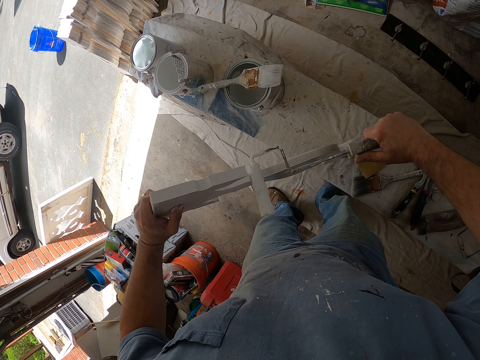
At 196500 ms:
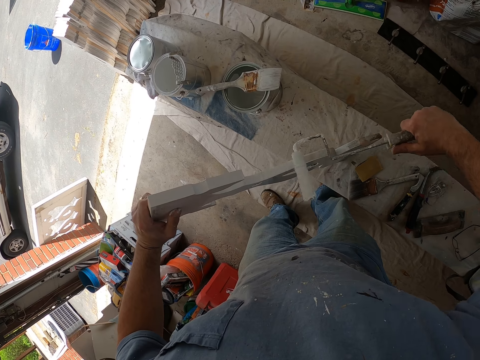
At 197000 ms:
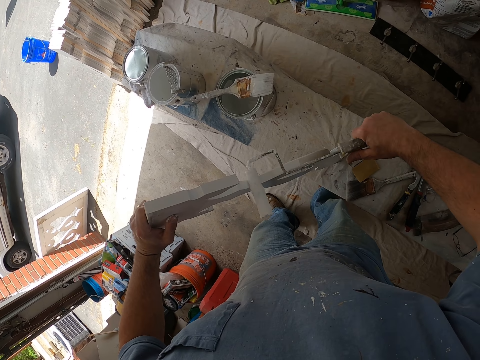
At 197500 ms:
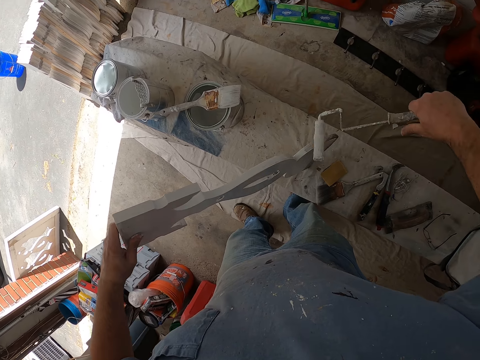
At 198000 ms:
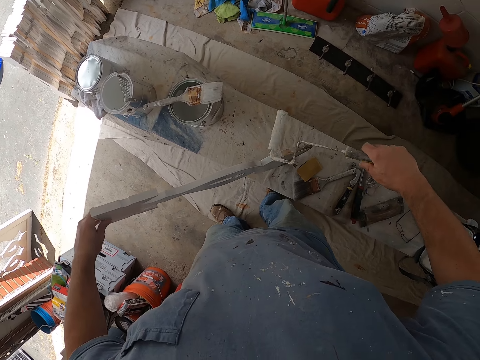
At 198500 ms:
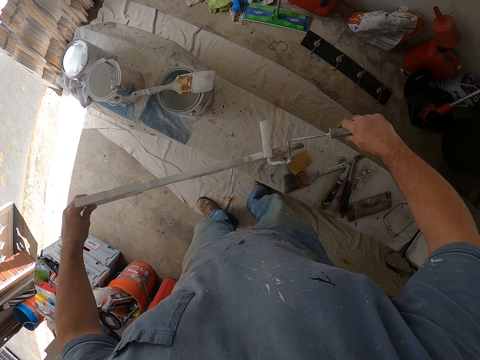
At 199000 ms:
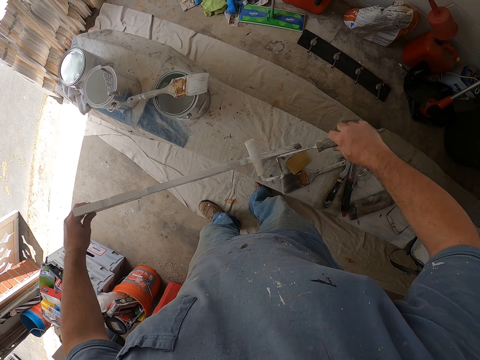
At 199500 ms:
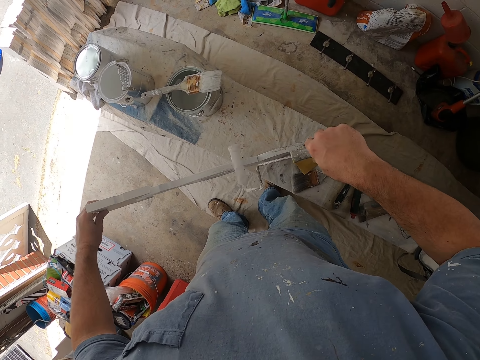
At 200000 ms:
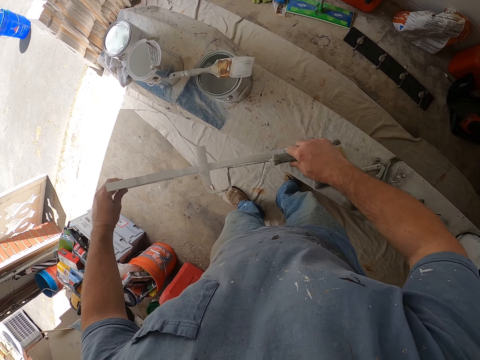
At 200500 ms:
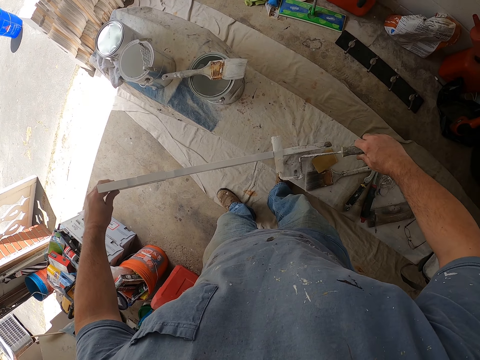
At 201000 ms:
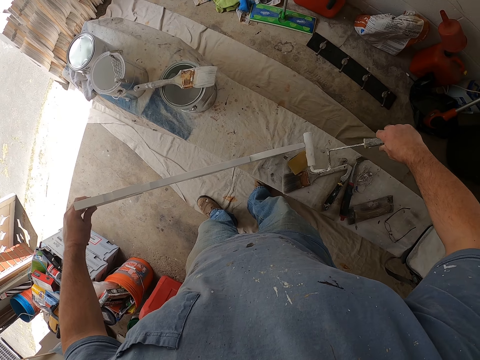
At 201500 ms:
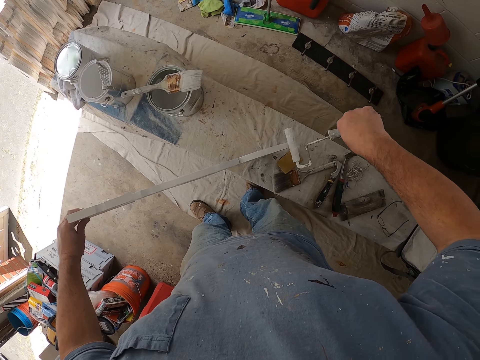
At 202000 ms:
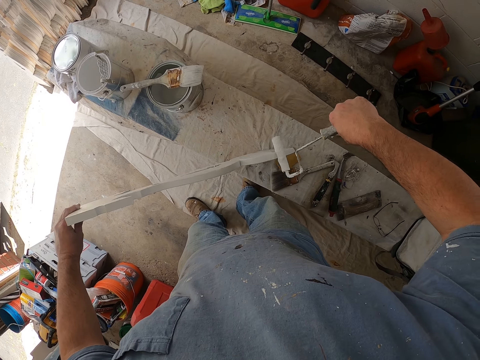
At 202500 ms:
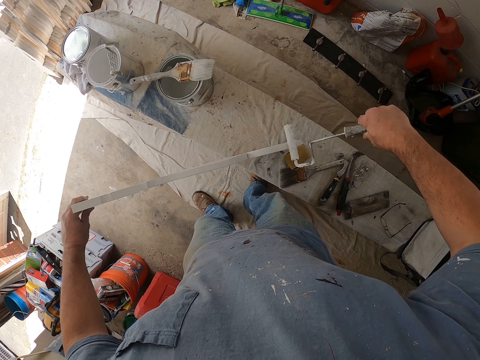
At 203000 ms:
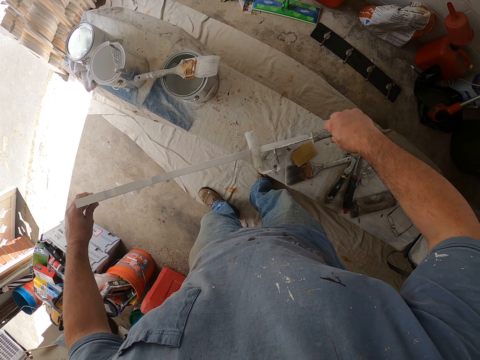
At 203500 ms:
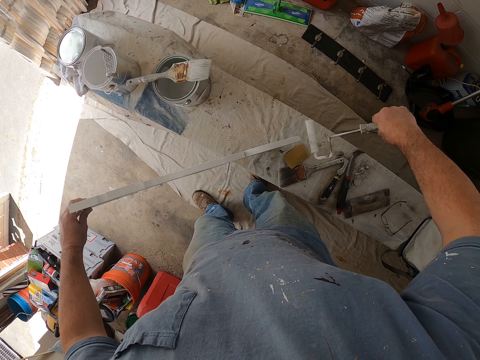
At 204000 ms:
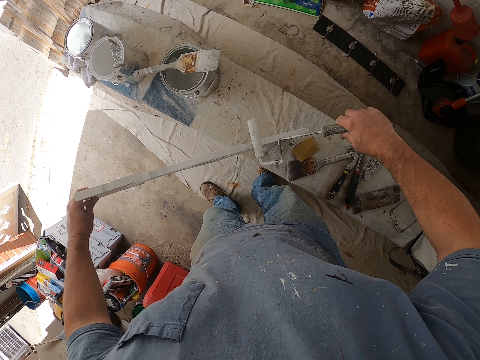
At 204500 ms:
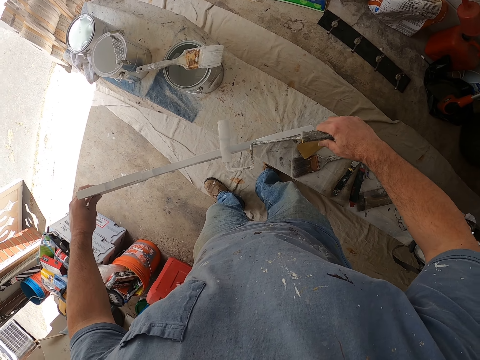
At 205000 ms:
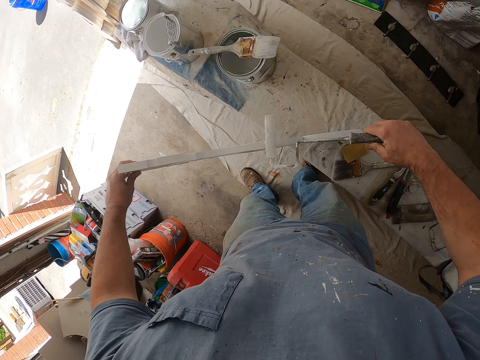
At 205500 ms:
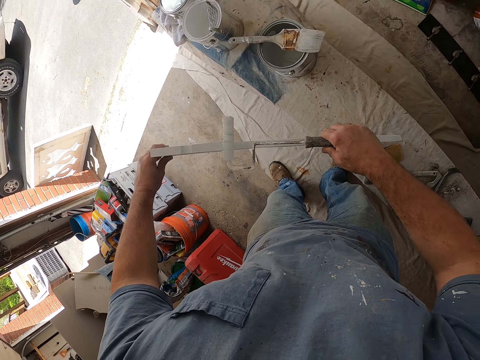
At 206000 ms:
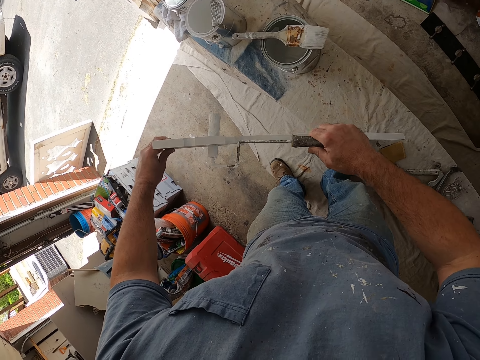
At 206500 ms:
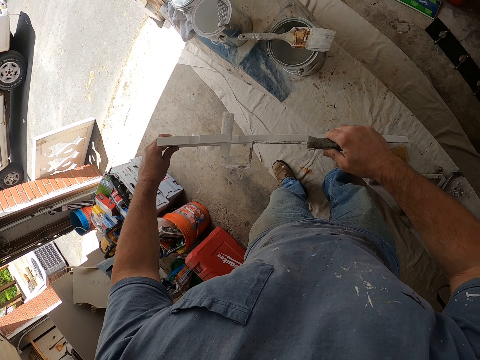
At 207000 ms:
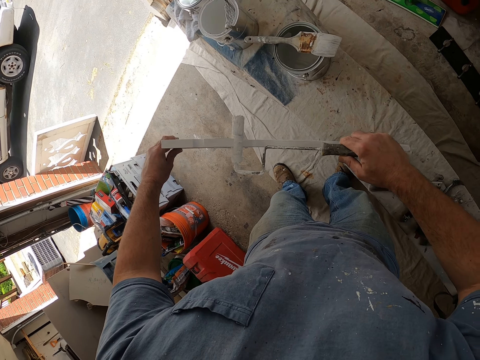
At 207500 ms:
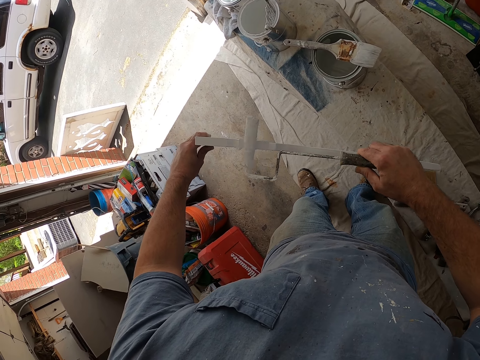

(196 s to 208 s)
The camera wearer turns the roller brush. They paint the wooden structure.

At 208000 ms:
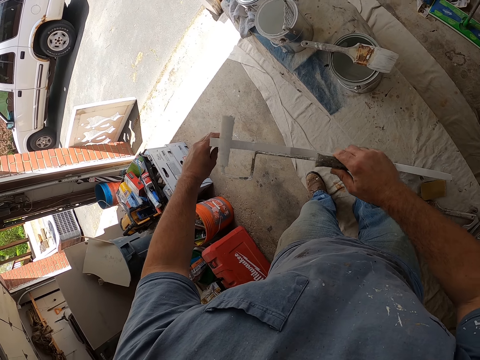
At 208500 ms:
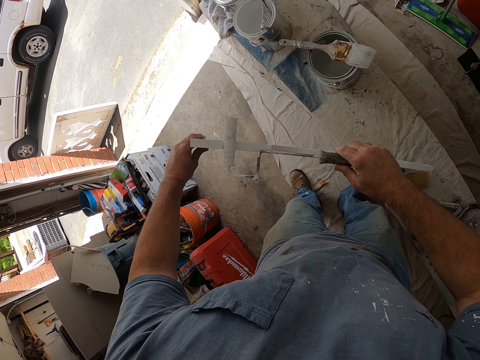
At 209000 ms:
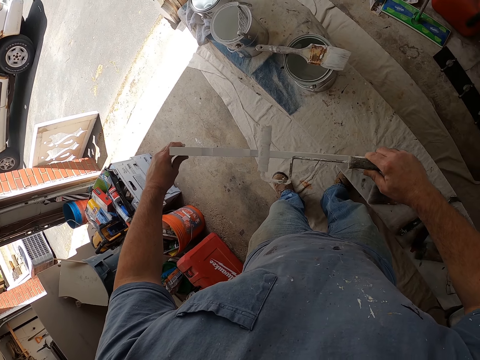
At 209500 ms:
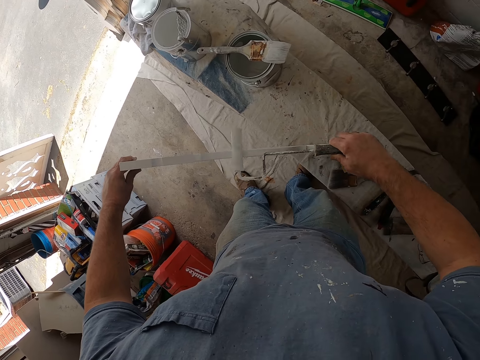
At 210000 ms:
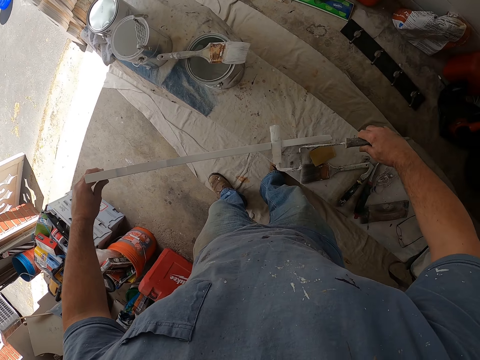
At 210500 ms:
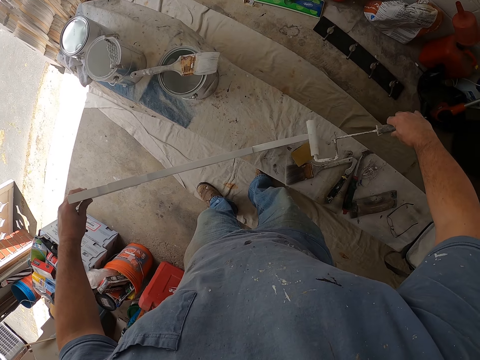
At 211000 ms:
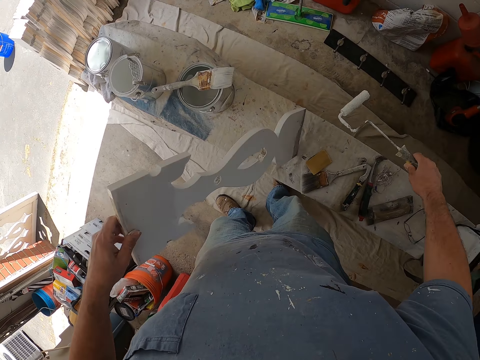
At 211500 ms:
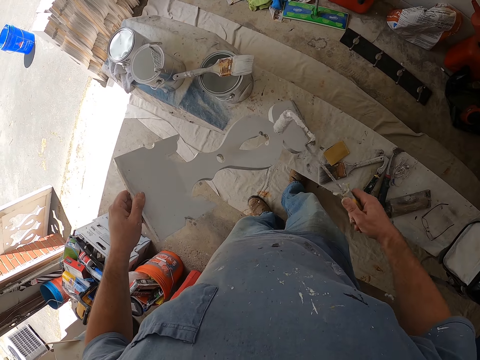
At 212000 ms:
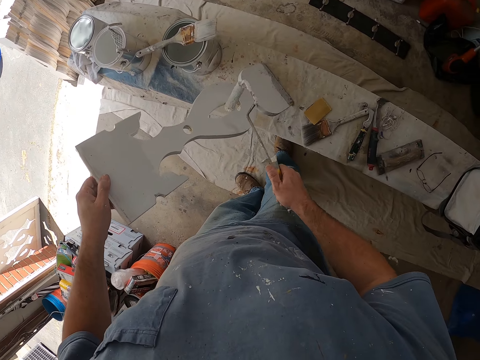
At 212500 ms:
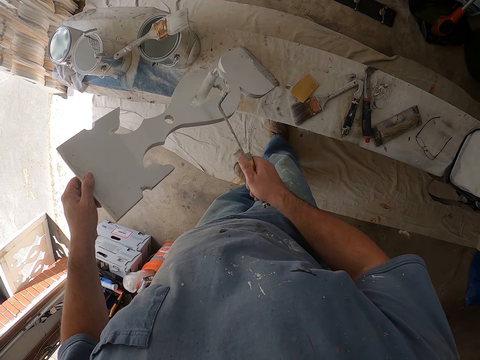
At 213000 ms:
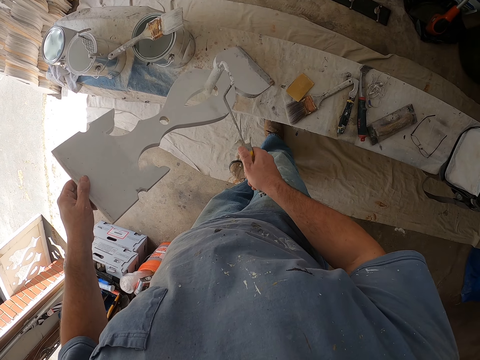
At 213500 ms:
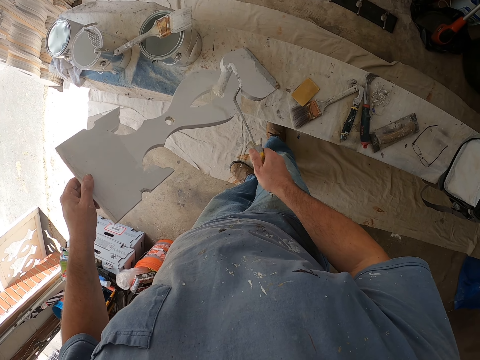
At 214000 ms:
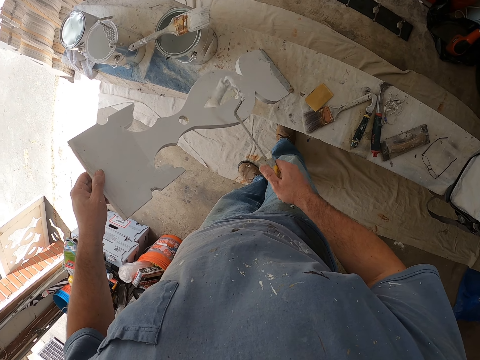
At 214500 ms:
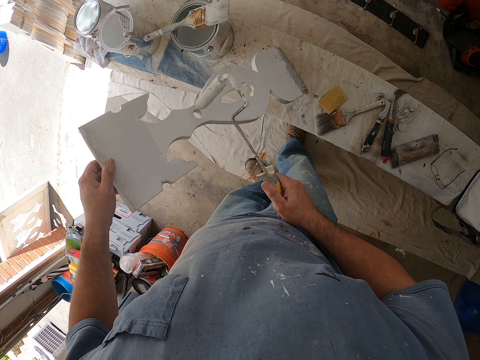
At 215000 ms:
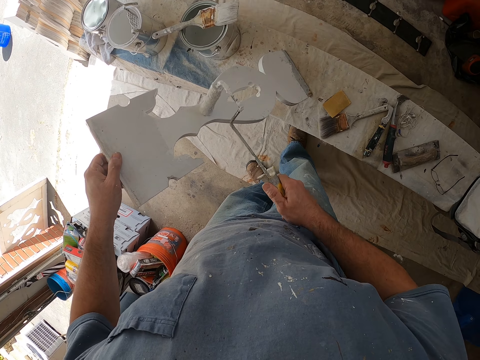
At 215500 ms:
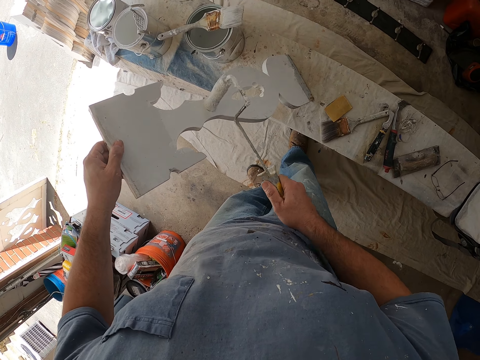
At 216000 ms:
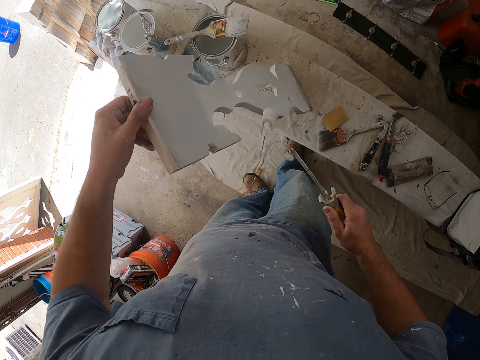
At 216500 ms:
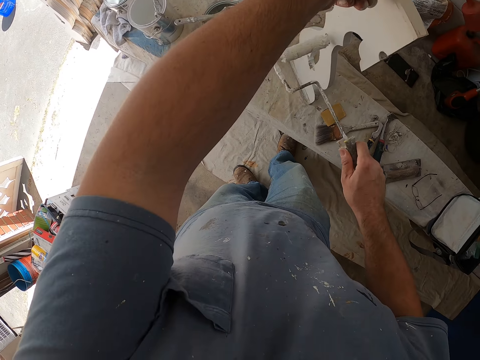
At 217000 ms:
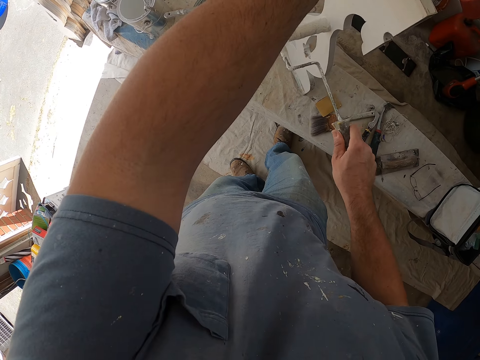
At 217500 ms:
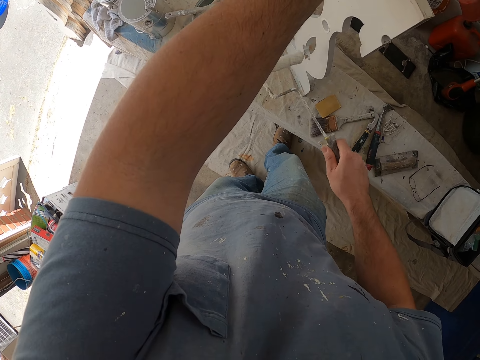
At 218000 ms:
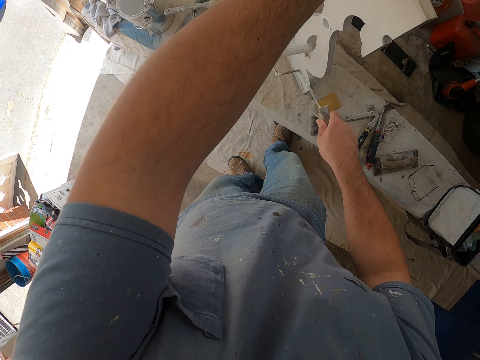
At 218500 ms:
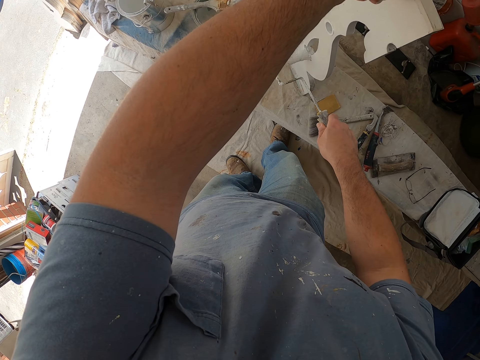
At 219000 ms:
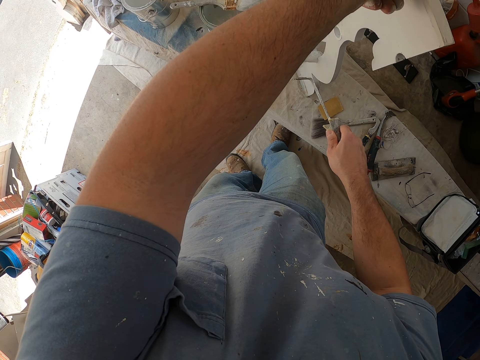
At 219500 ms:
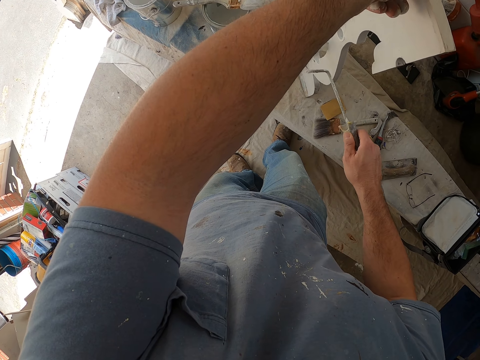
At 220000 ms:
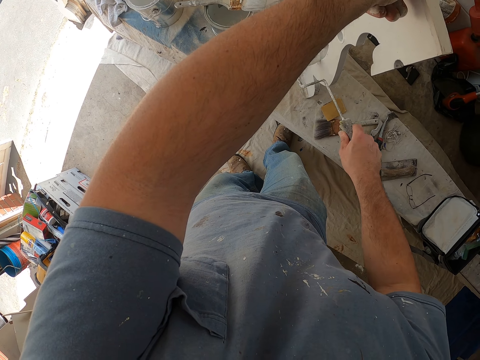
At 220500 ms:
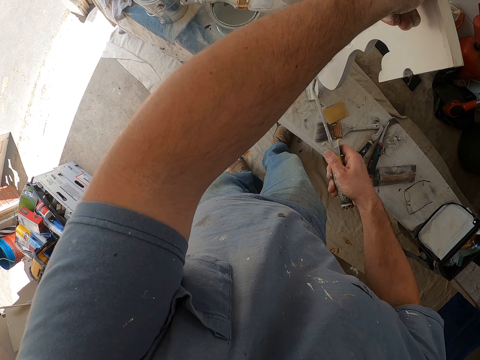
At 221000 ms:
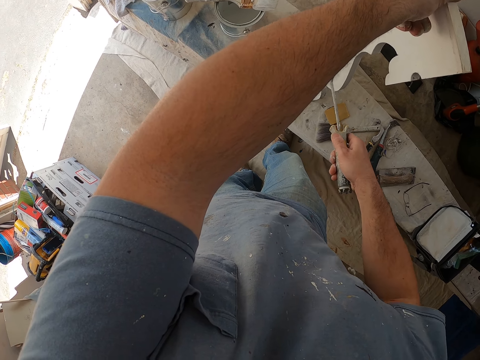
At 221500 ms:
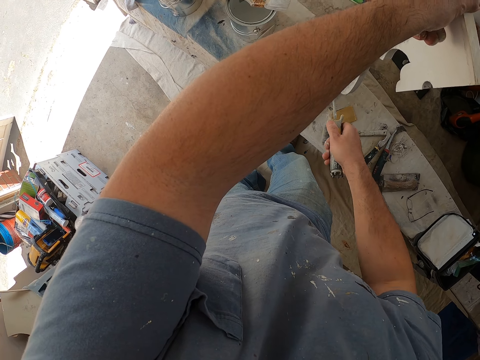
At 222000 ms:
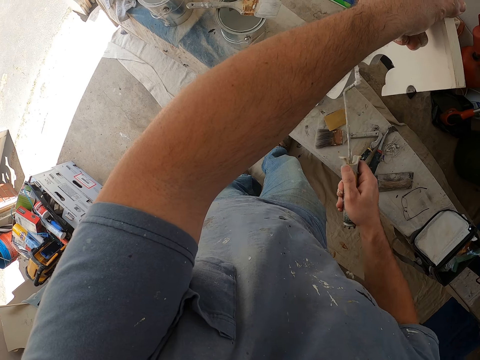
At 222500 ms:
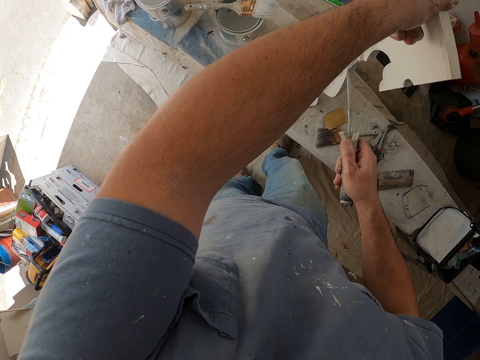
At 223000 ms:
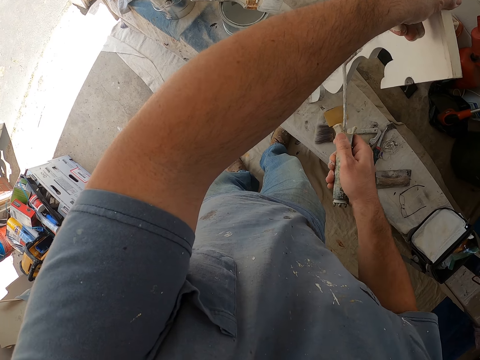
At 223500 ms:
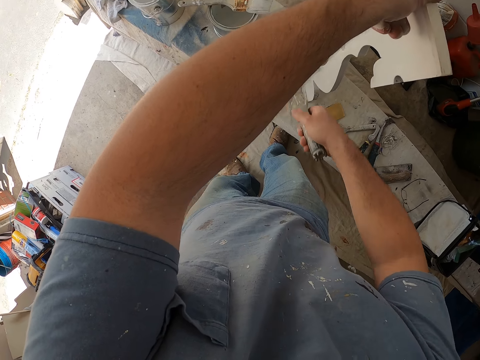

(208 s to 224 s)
The camera wearer withdraws the roller brush from the wooden structure. They turn the wooden structure and paint the wooden structure. They raise the wooden structure and paint the wooden structure.
